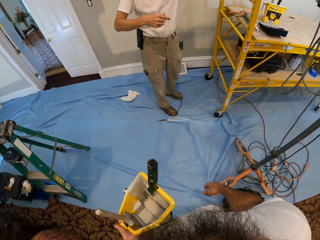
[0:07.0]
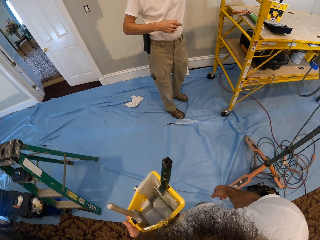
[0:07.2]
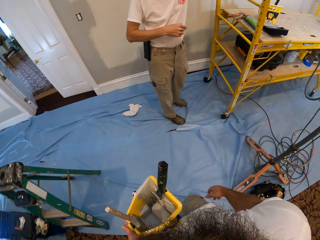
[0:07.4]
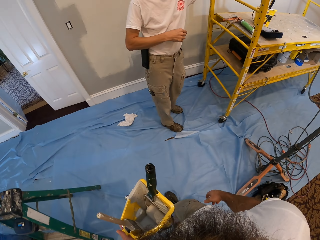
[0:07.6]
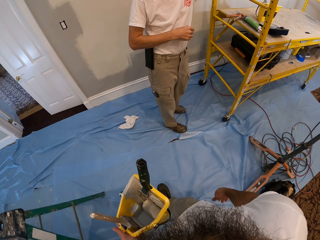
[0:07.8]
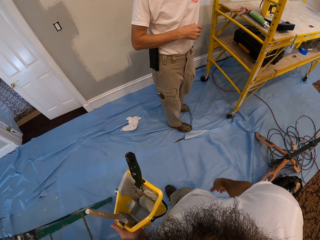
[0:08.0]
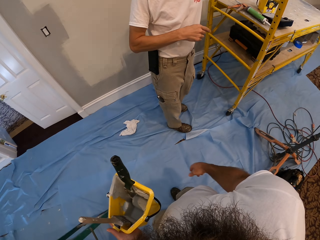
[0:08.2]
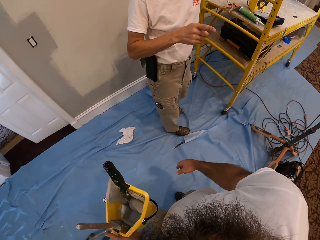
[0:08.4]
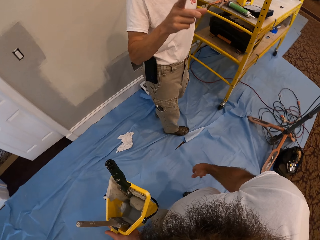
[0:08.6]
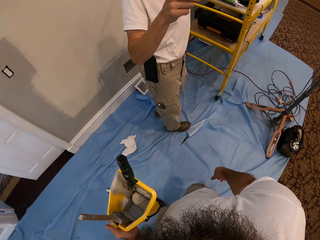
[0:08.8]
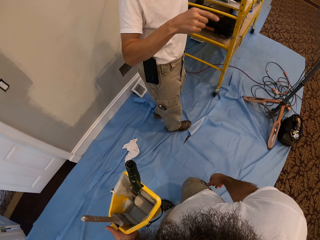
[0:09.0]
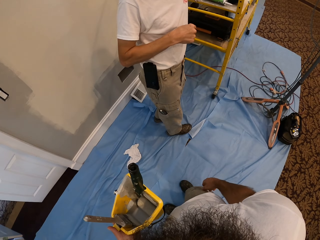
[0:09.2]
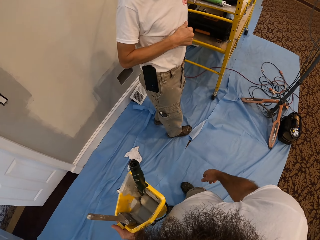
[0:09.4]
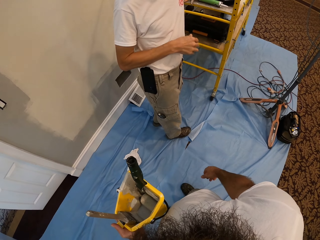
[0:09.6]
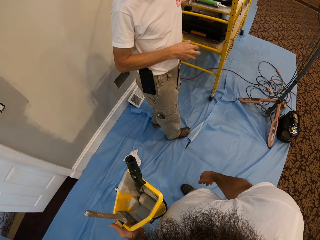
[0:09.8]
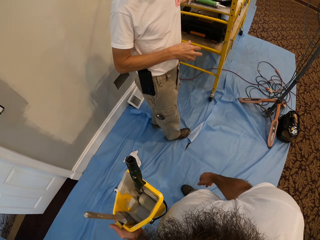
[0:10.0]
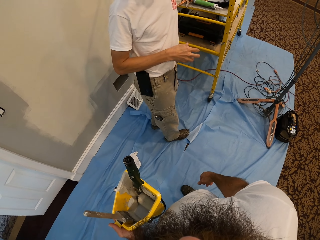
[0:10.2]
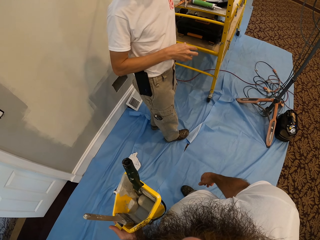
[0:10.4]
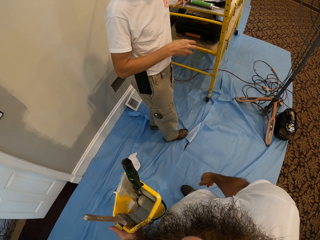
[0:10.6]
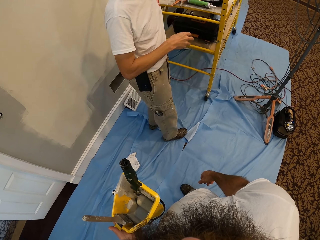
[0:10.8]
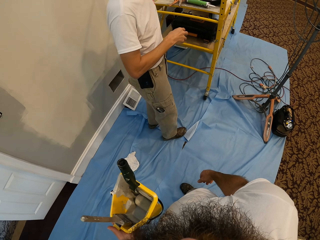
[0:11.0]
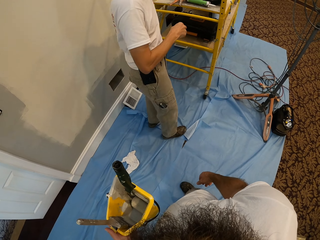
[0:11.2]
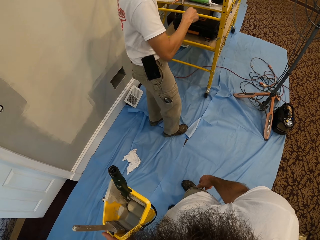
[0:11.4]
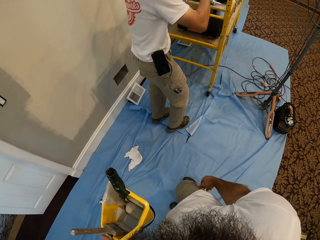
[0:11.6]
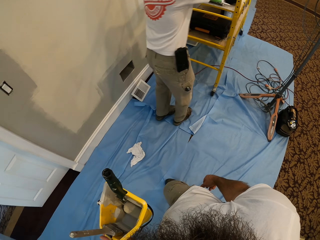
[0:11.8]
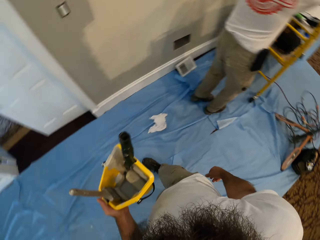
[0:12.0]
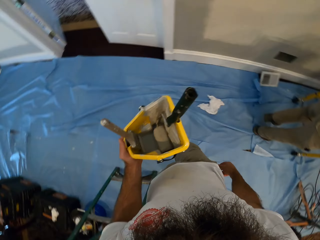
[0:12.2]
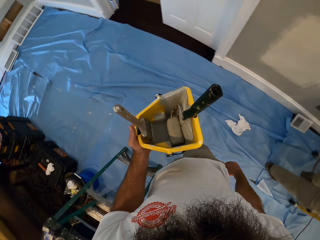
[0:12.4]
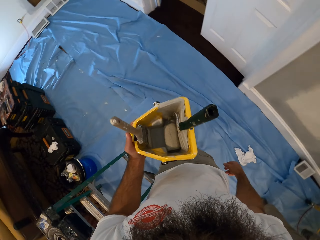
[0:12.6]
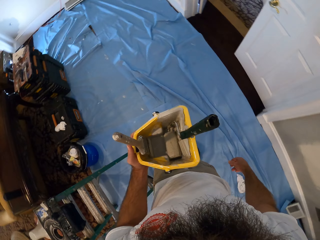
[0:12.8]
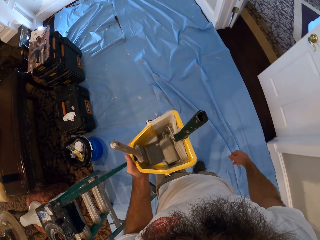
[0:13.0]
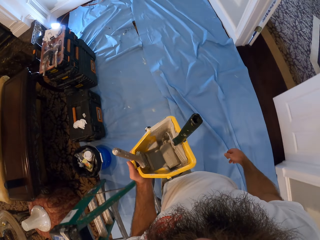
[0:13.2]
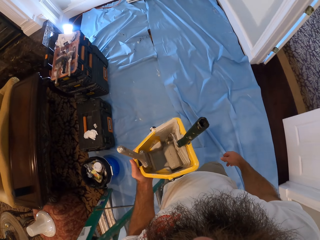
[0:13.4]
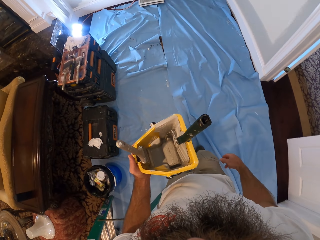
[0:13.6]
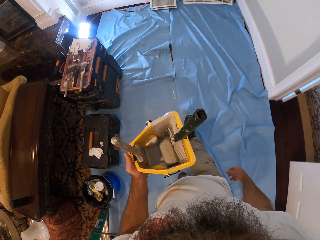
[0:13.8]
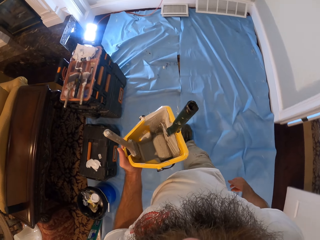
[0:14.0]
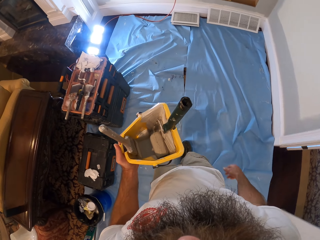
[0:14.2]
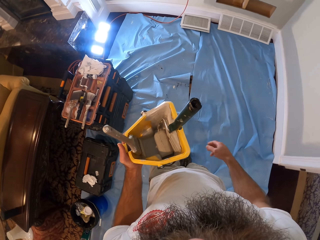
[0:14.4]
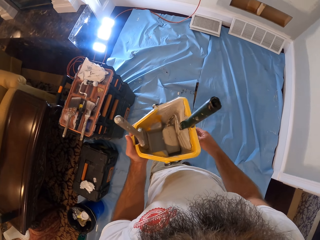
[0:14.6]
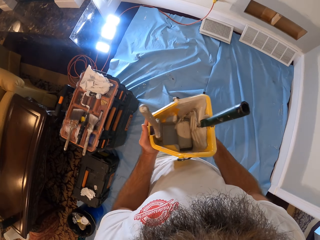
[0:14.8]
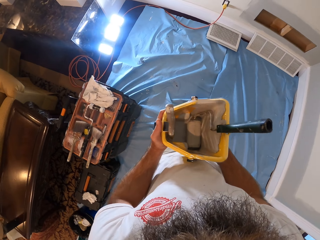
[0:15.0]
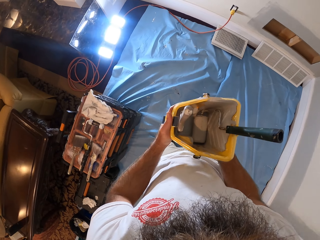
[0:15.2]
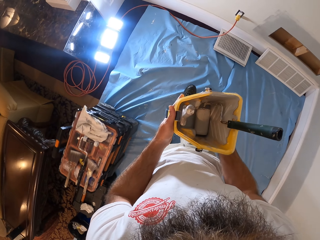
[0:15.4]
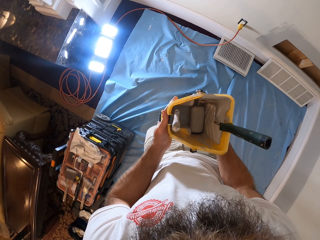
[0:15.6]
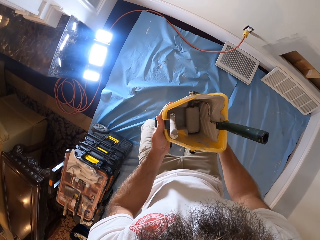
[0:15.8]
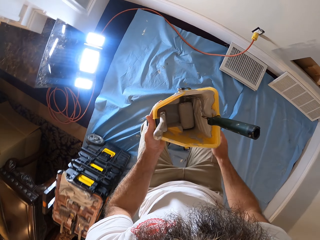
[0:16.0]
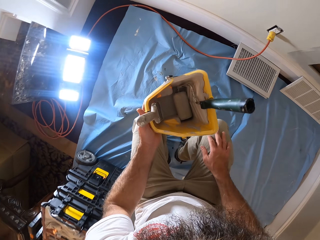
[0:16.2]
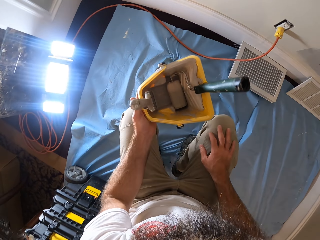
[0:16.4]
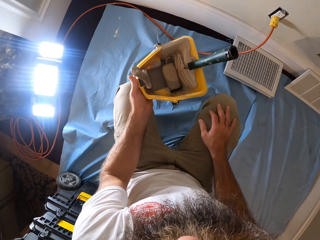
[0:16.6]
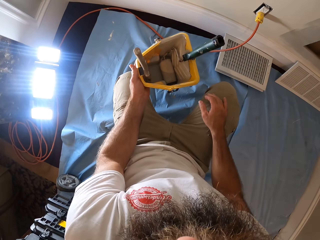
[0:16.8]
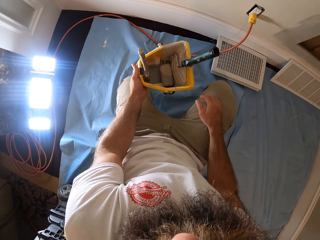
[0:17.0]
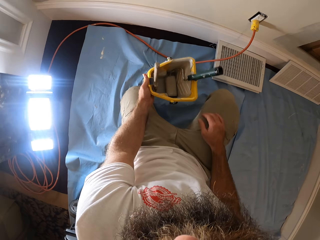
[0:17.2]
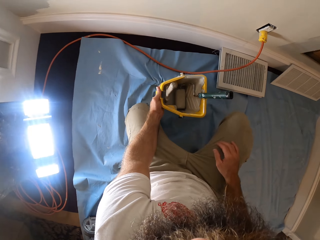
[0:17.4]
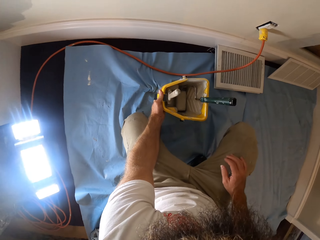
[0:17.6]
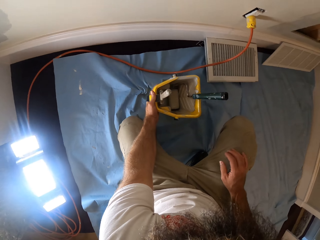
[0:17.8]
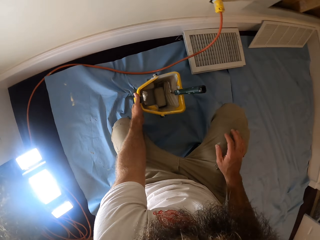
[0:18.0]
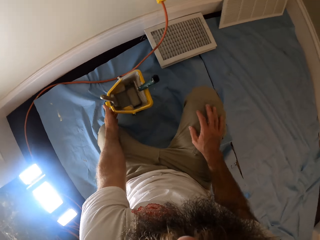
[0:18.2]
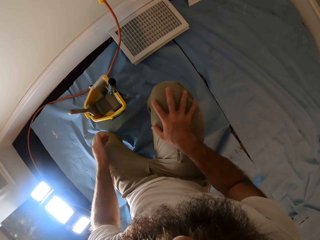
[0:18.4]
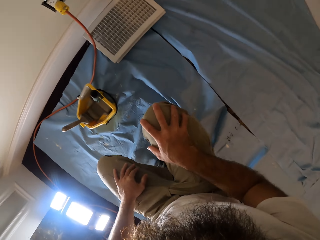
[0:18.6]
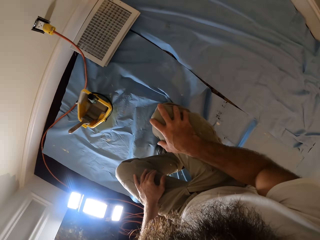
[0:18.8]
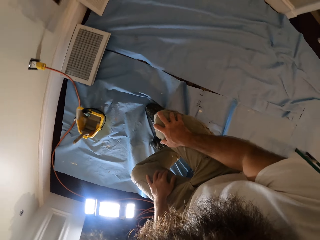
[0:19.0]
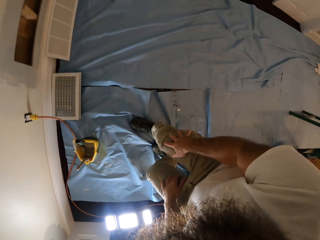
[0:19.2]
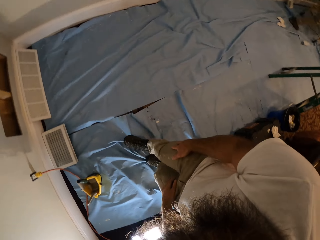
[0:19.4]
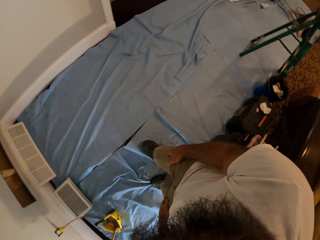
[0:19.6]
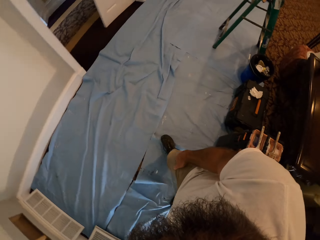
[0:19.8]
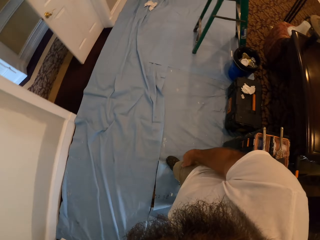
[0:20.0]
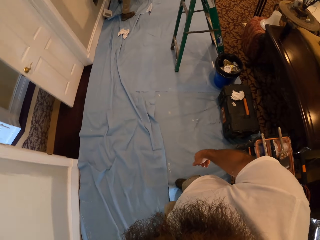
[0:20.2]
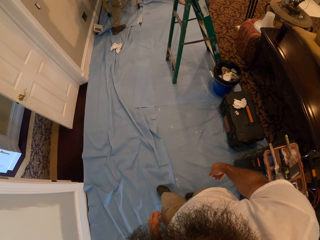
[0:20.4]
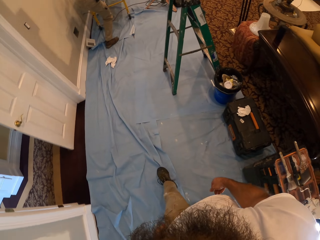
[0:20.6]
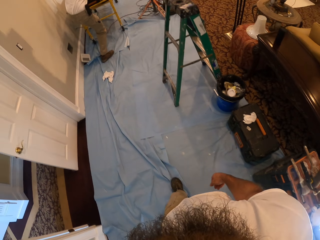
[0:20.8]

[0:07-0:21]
A man interacts with the camera wearer. The camera wearer drops the paint bucket on a mat on the floor with his left hand.

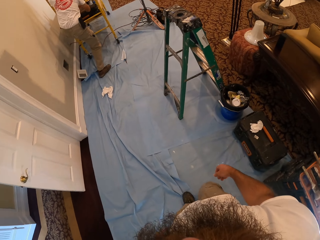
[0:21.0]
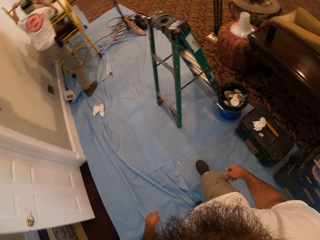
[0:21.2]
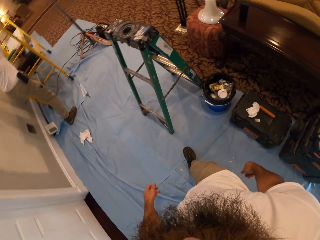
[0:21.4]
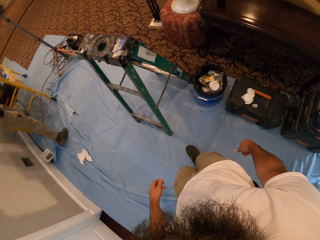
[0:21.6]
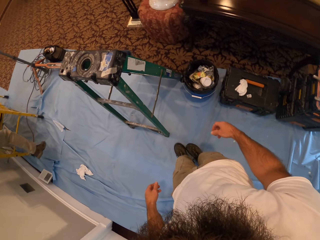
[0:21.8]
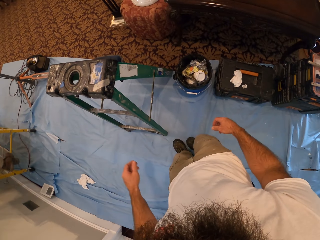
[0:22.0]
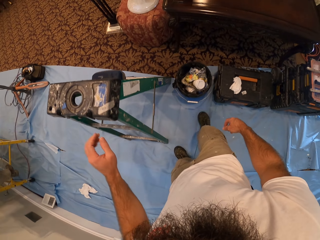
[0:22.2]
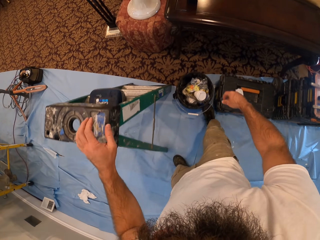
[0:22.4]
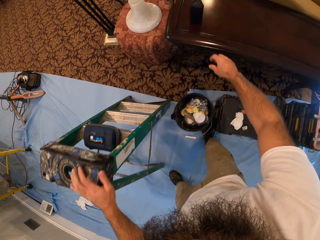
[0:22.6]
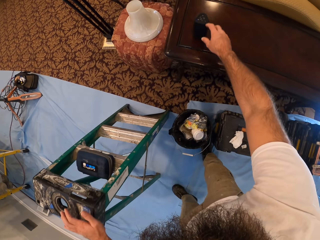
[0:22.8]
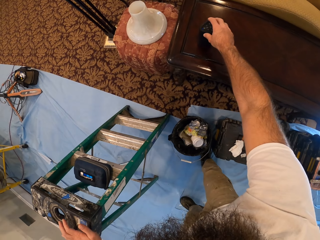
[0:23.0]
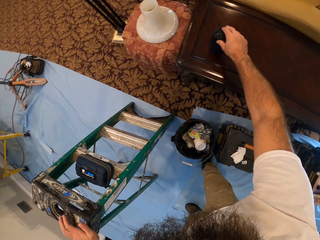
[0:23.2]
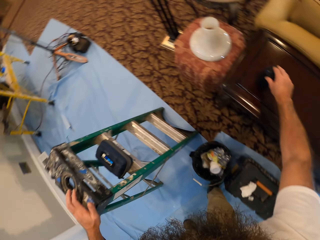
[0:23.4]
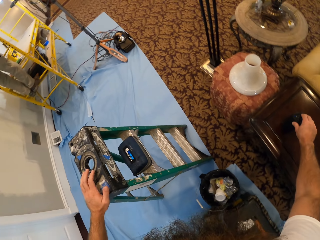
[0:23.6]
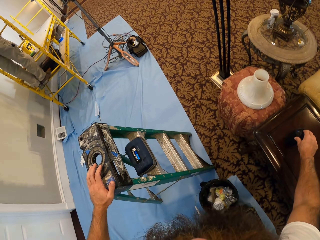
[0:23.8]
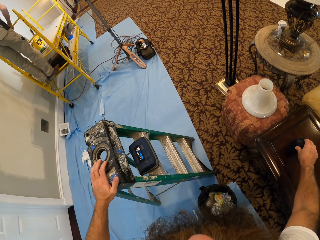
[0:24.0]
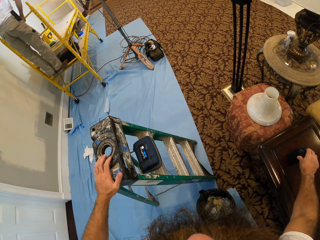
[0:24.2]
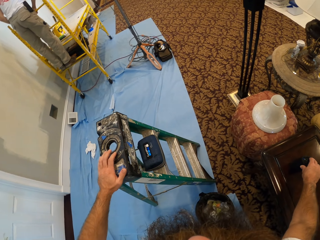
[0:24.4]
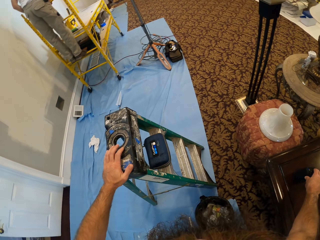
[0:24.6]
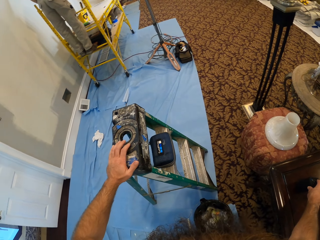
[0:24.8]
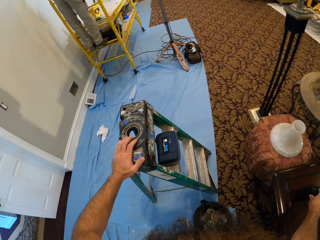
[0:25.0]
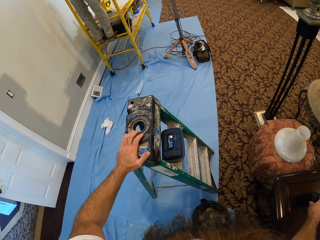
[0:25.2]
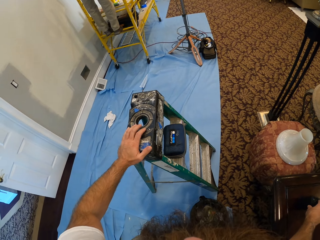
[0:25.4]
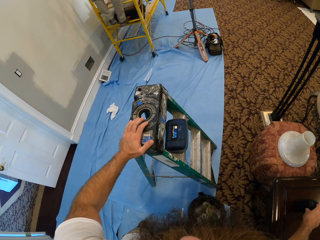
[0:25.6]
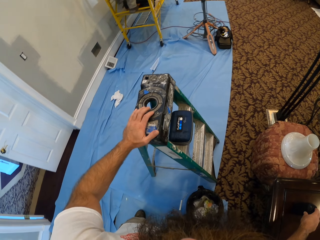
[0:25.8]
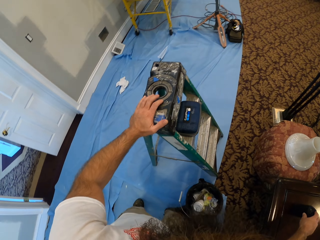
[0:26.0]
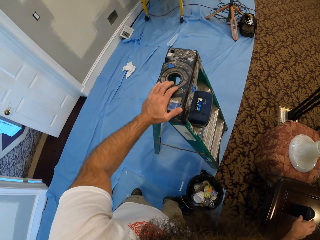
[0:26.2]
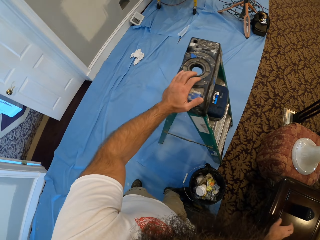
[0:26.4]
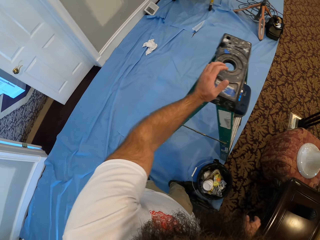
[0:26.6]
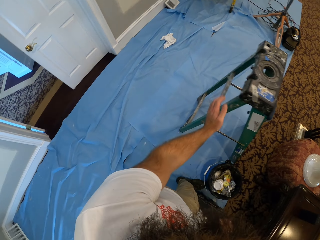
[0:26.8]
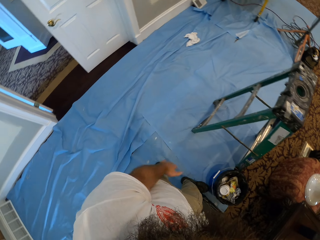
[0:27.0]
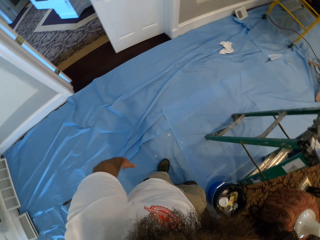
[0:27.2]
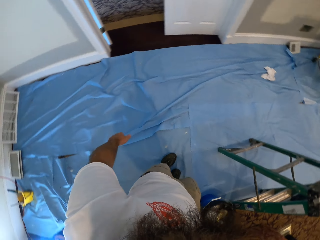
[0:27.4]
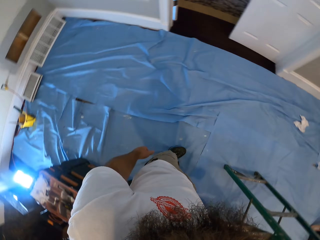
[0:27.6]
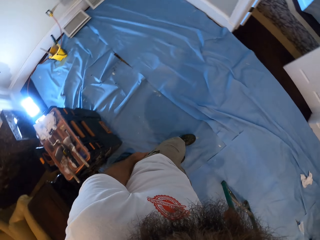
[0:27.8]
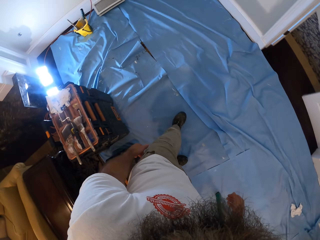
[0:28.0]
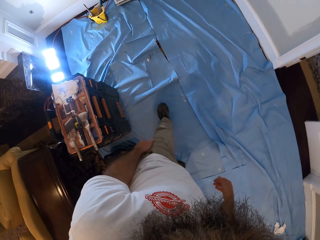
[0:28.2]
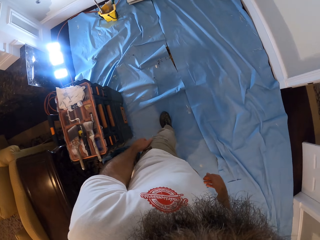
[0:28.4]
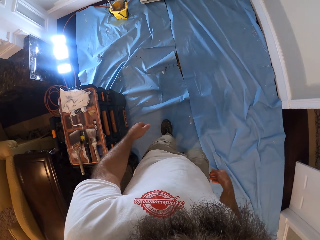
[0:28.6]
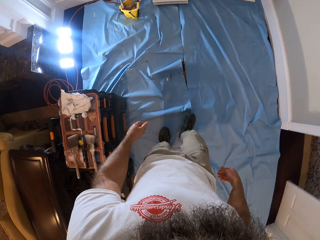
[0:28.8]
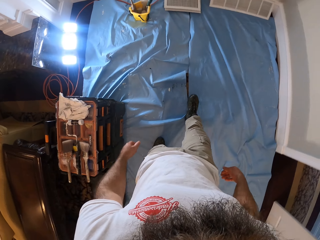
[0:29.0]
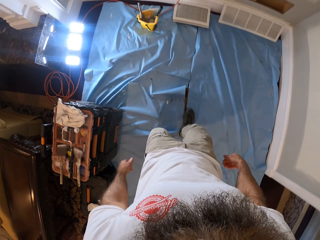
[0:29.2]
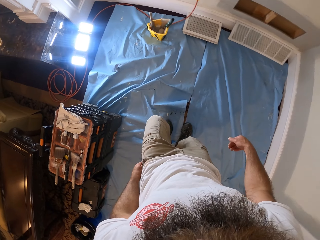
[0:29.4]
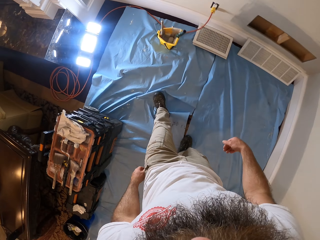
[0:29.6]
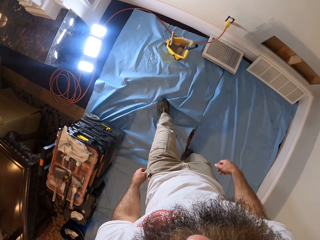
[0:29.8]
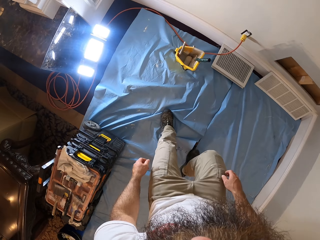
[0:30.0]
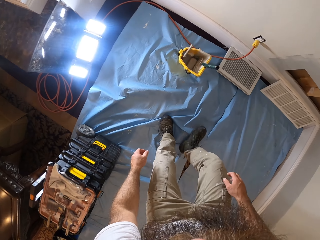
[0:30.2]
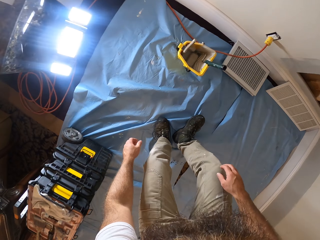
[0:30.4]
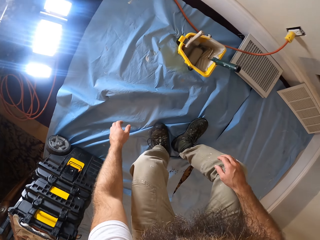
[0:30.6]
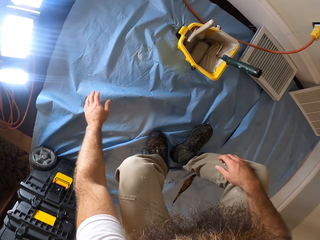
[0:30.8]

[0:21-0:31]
The camera wearer touches a ladder with his left hand. He presses the Bluetooth speaker. He adjusts a controller on a table with his right hand.
